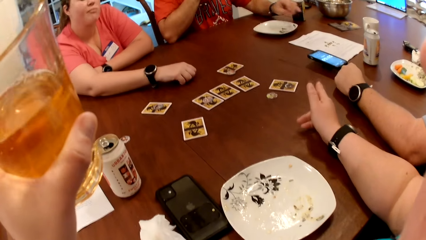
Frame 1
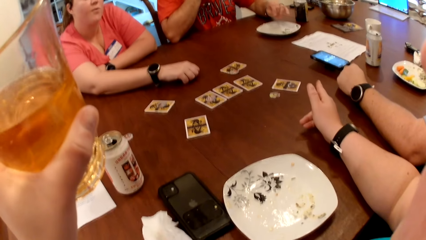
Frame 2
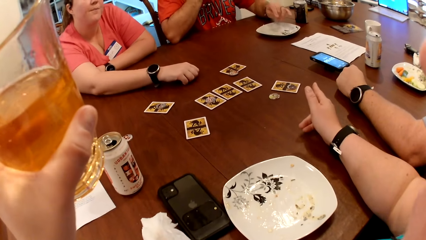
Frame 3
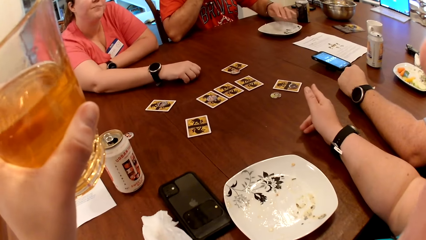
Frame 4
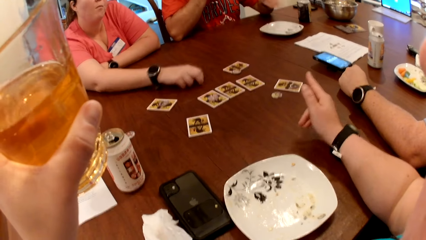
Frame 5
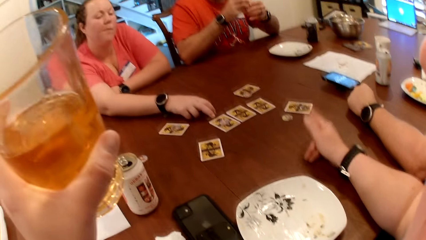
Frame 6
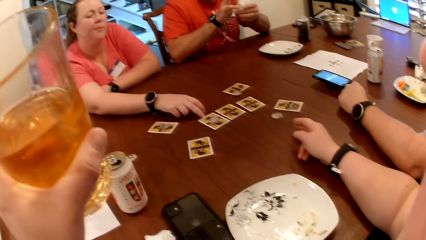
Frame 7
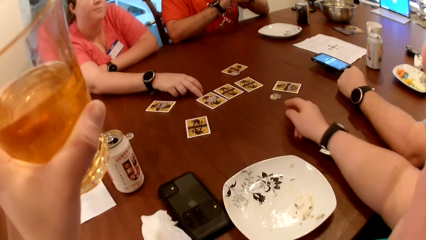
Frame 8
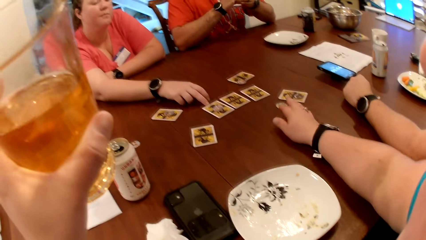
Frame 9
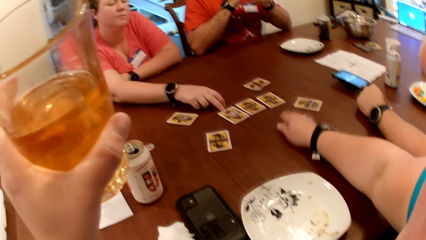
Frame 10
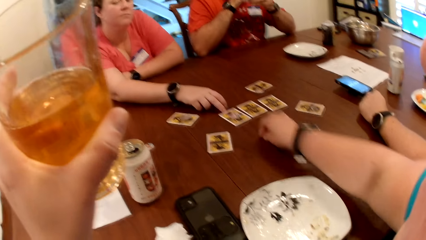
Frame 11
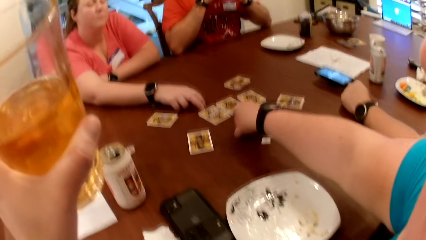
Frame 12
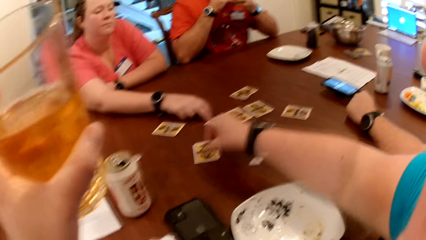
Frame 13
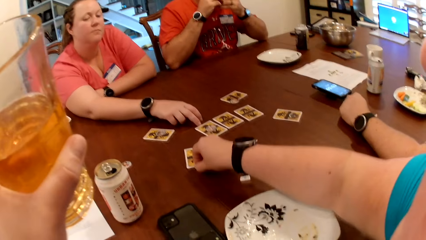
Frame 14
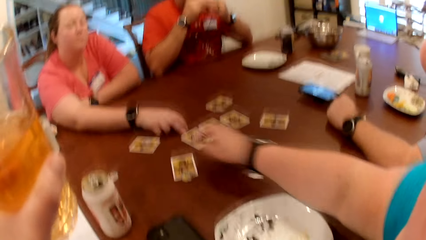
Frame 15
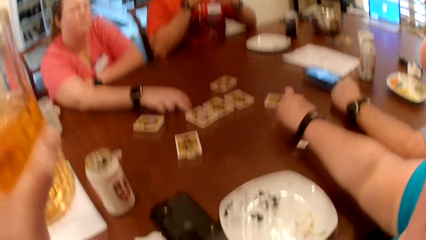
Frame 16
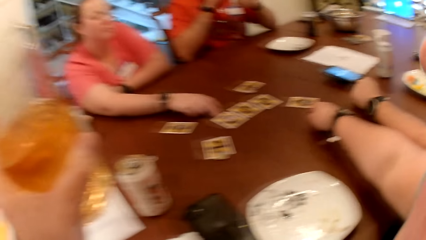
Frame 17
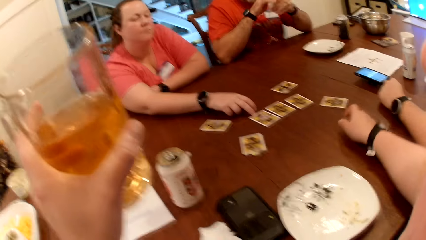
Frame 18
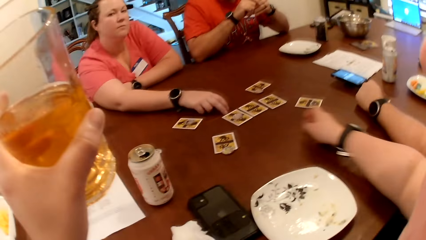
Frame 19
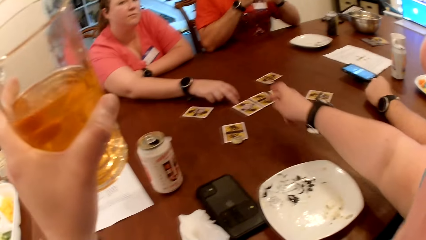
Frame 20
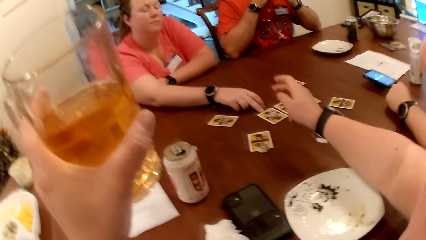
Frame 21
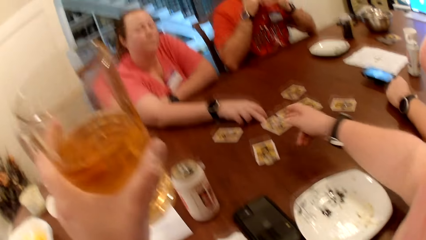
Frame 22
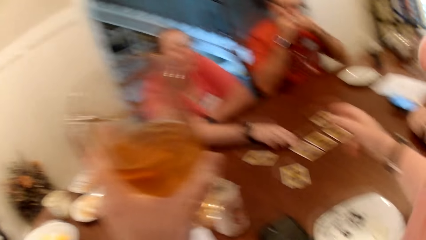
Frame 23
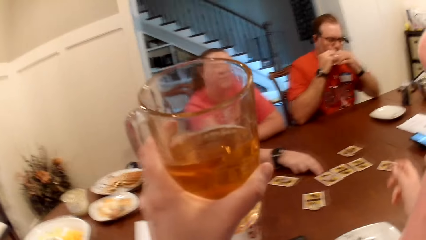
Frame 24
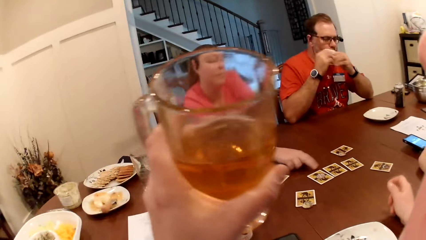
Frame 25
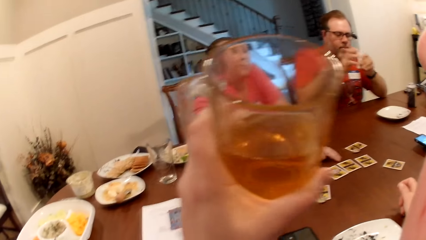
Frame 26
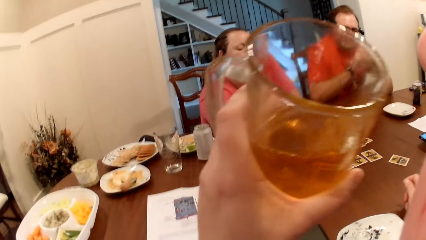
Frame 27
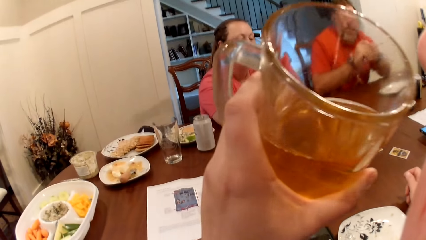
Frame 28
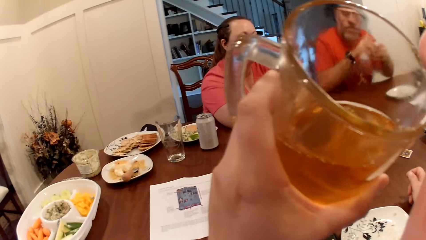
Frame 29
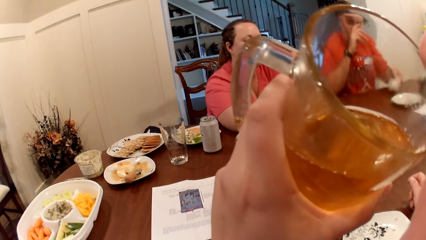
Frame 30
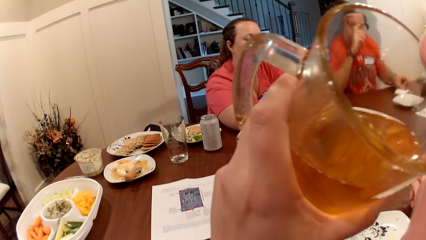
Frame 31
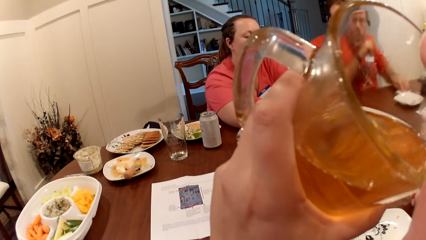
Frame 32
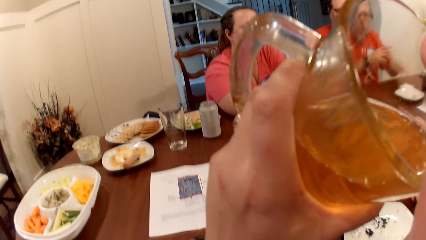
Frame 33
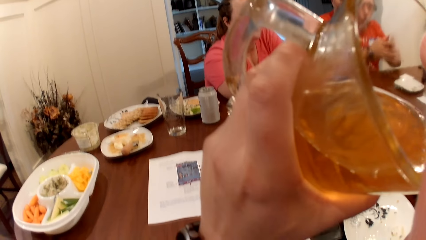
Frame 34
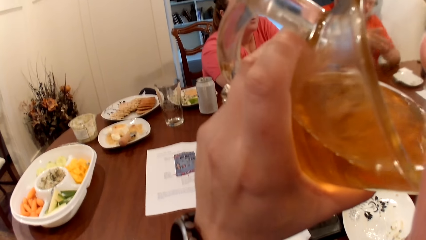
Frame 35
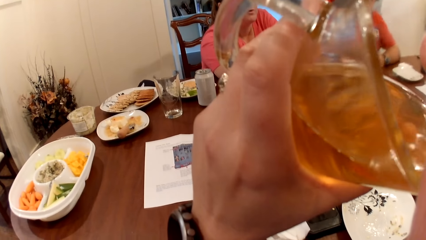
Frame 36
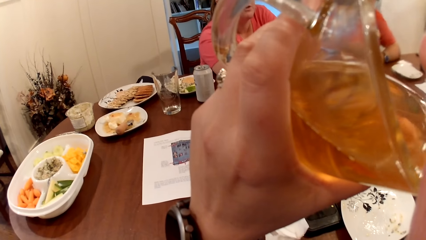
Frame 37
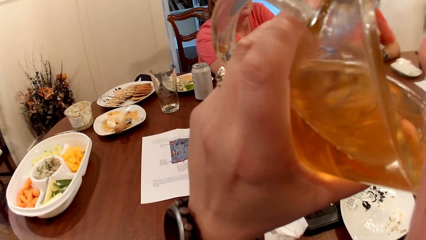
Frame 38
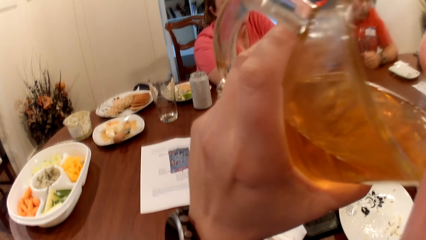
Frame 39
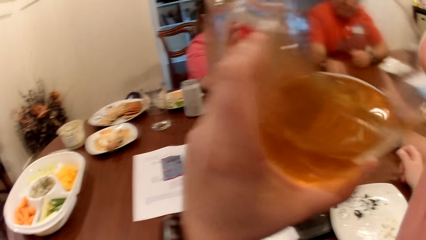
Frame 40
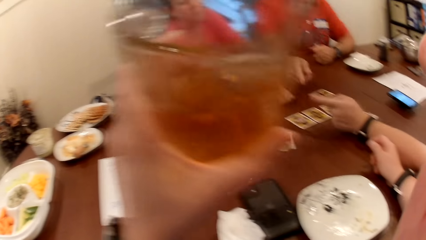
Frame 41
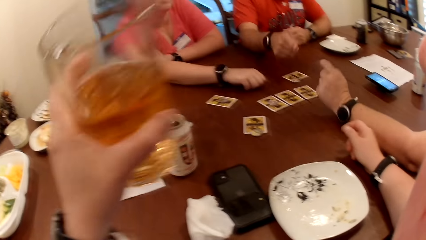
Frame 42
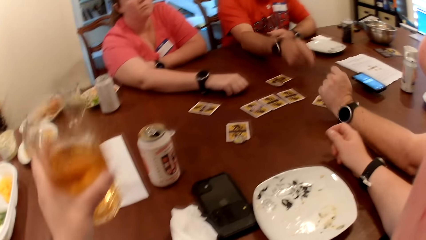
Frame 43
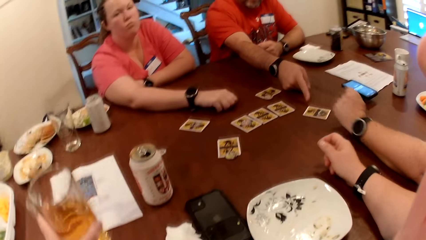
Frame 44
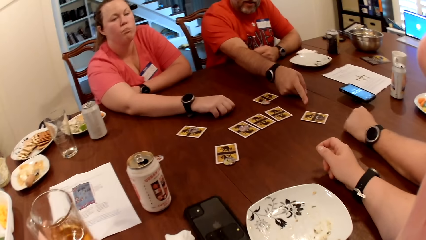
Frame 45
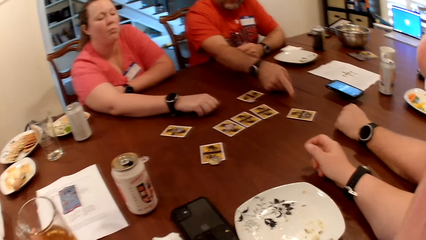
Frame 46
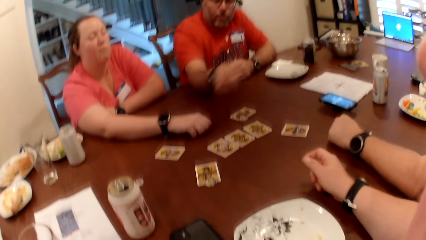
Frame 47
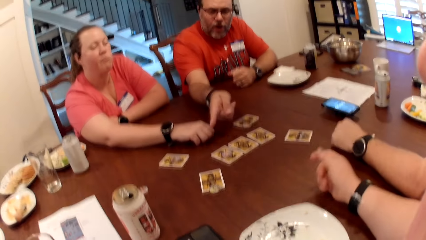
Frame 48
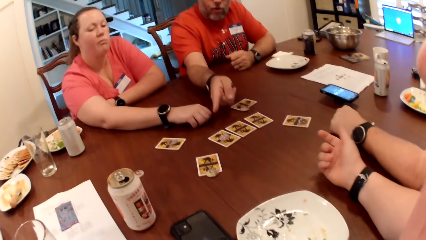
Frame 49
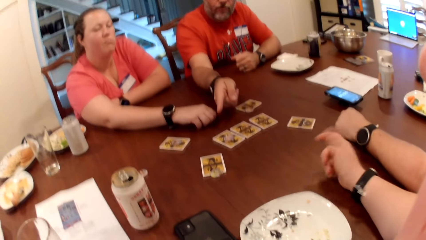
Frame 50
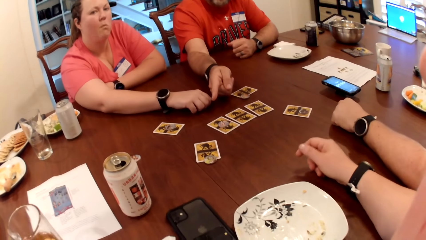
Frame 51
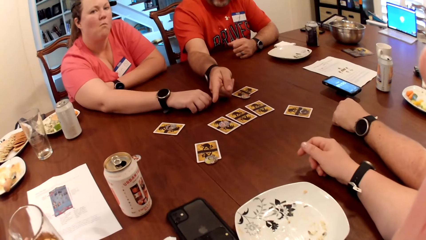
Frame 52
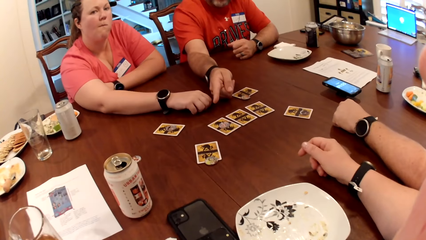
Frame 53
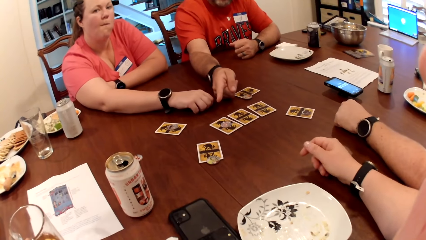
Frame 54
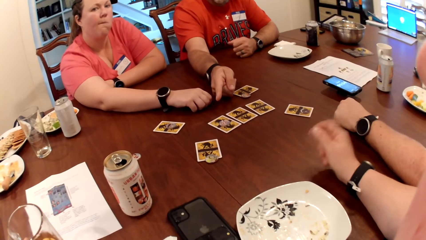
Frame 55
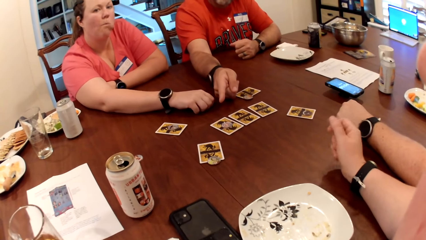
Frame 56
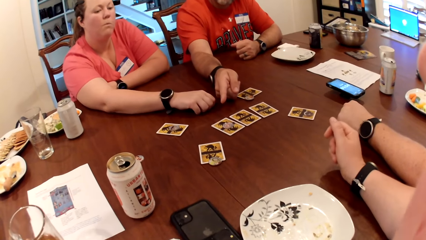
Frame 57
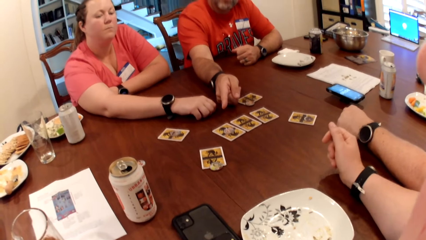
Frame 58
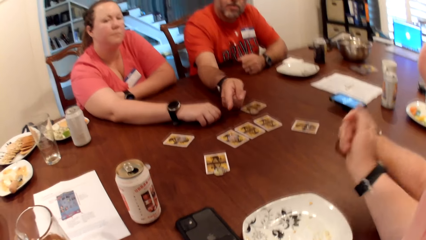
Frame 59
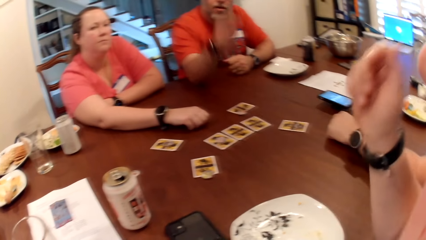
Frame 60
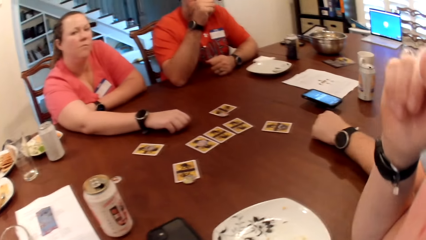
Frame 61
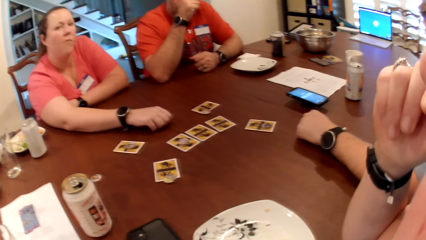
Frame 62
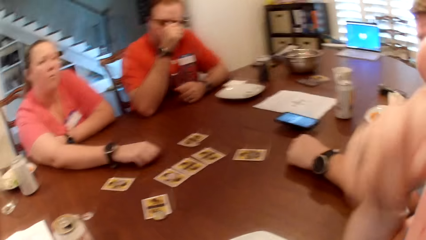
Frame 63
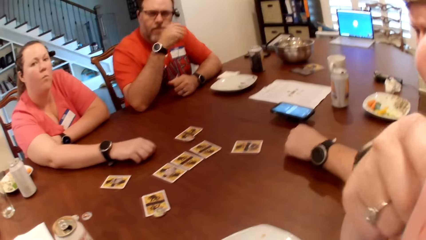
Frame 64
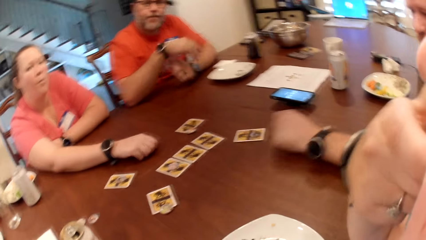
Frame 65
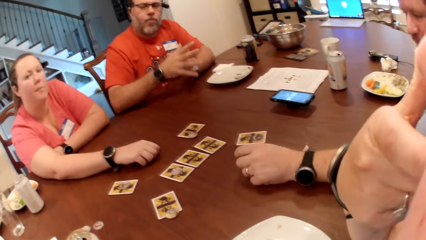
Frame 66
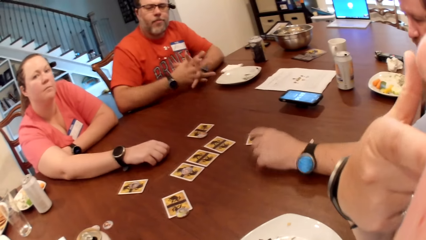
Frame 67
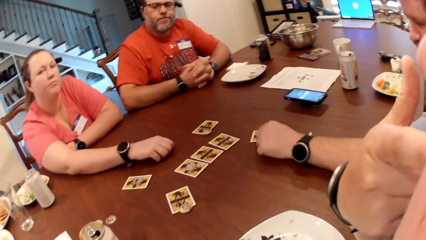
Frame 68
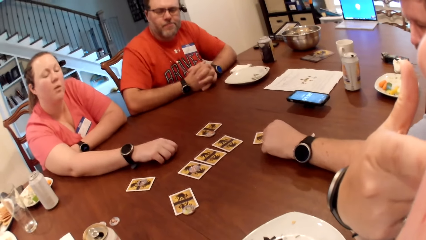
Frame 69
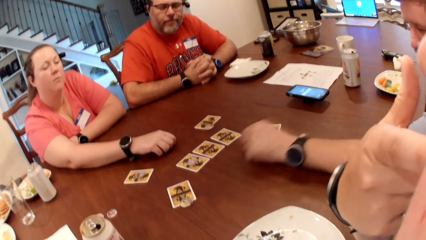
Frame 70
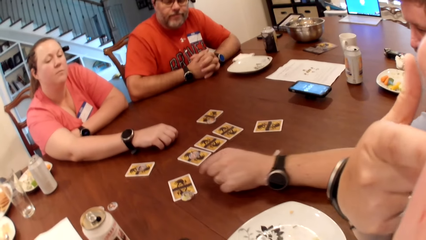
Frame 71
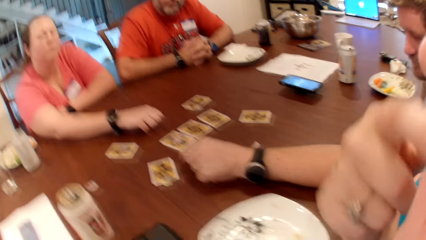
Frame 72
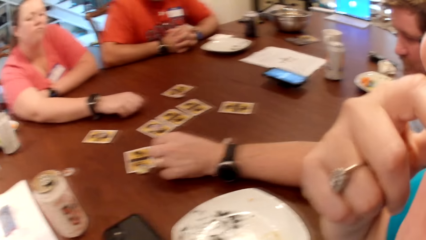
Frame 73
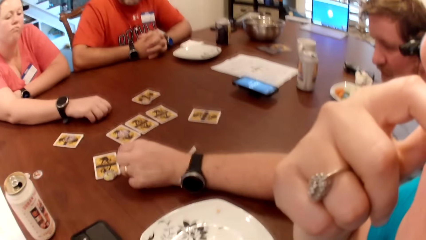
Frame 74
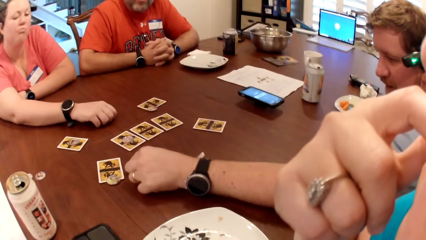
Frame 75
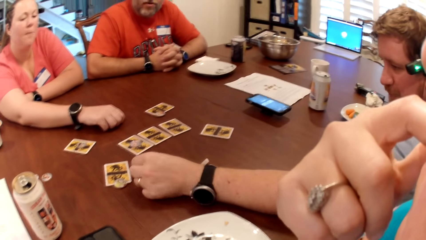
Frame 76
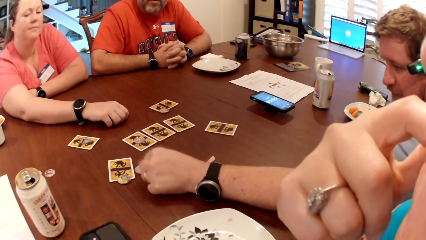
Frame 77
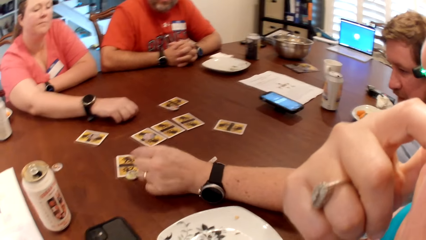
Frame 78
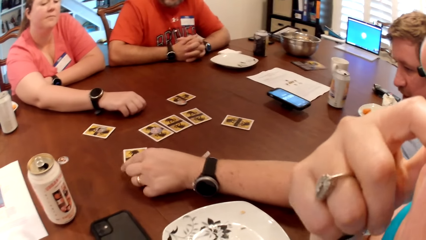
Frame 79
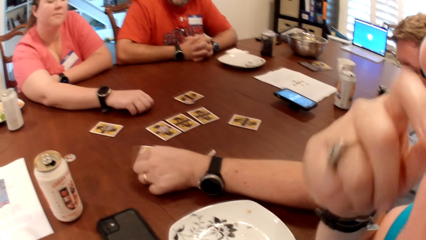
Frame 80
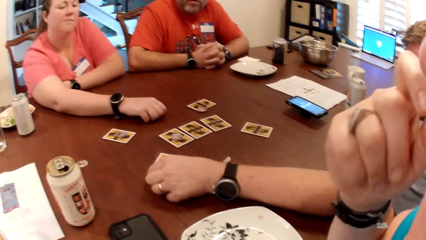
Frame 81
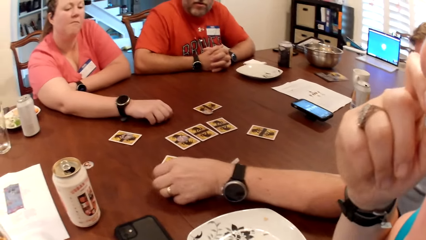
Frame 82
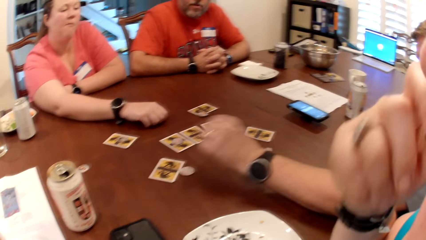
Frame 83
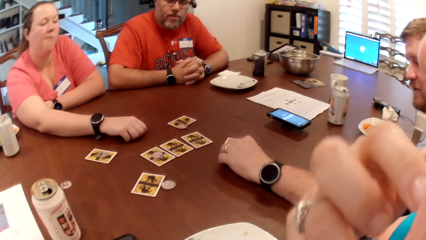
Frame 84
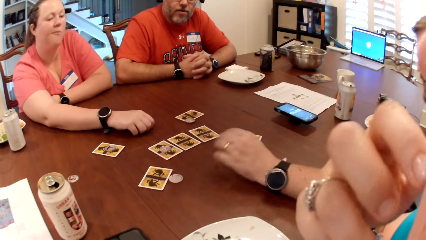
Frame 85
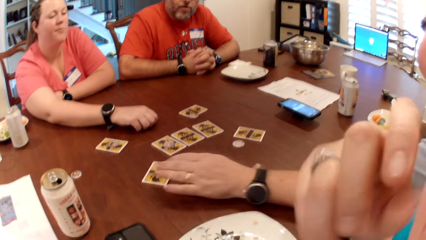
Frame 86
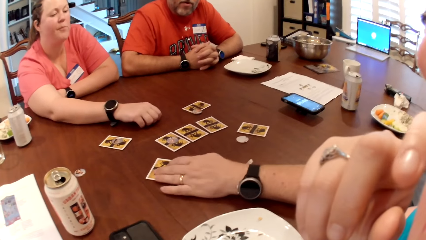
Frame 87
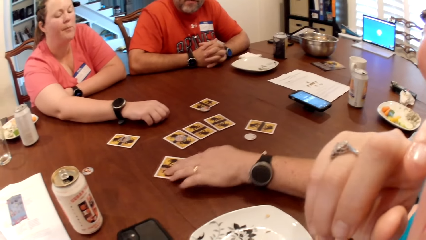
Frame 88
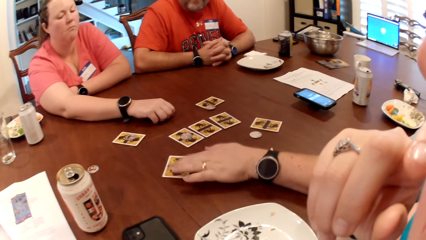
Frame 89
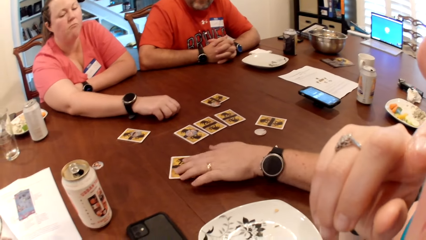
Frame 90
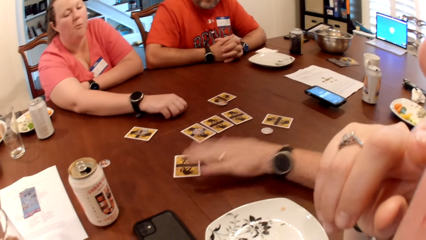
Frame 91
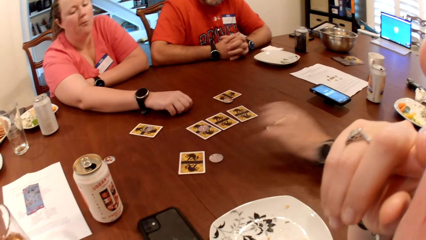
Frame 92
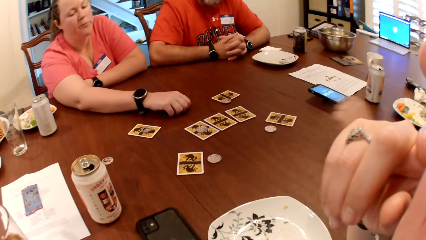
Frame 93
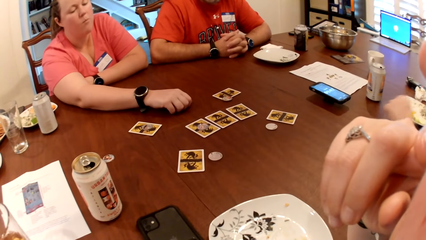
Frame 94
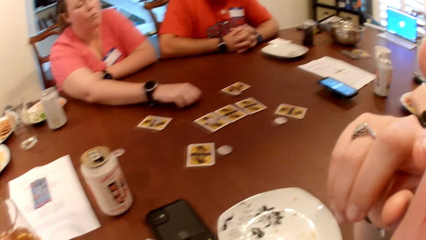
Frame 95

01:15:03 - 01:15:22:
The man drops the dirt on the plate on the table with his left hand. He cleans both hands with the paper towel. The camera wearer picks a game chip from the table with her right hand. She moves a dice plate. She drops the game chip on the table with her right hand. The man cleans his mouth with the paper towel in both hands. He drops the paper towel on the table with his left hand. The camera wearer drinks from the cup in her left hand. The man points at the cards. Another man picks a poker chip from the table with his left hand. A person moves the dice plate on the table. The other man drops the poker chip on the table with his left hand. He picks the poker chip from the table with his left hand. He drops the poker chip on the table with his left hand. He adjusts a card on the table with his left hand.
